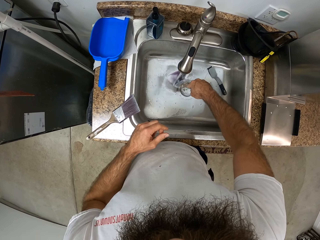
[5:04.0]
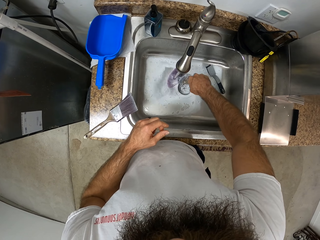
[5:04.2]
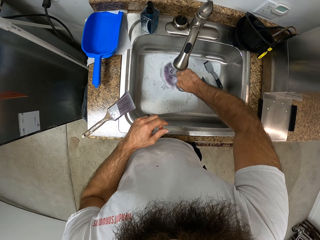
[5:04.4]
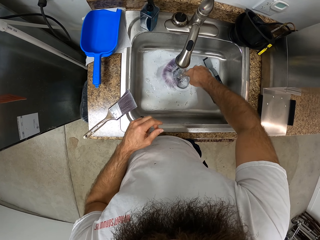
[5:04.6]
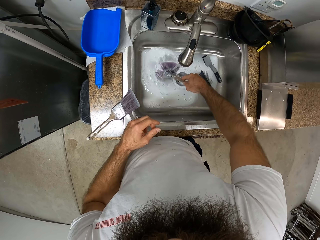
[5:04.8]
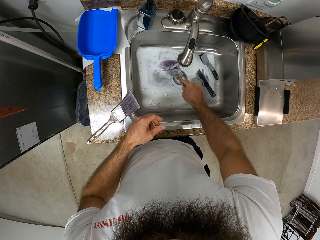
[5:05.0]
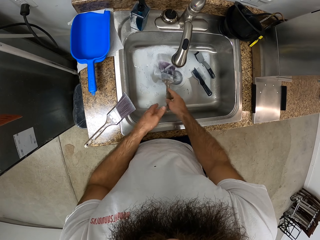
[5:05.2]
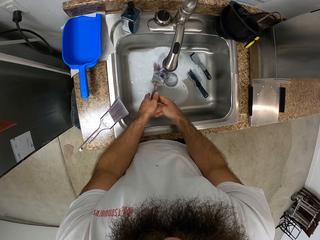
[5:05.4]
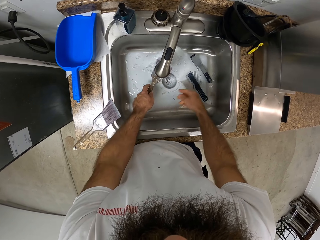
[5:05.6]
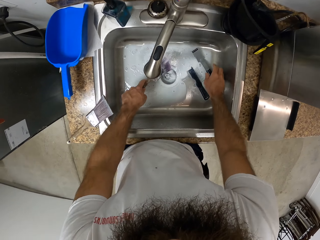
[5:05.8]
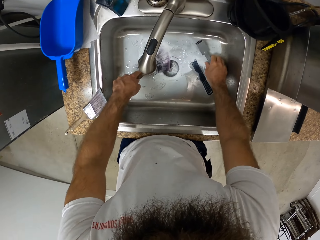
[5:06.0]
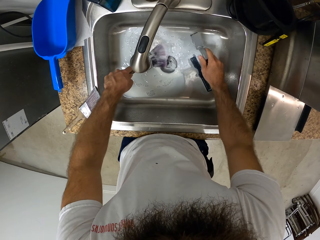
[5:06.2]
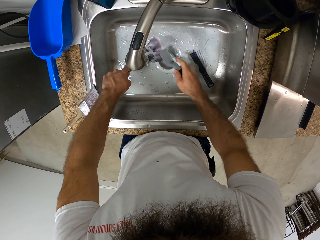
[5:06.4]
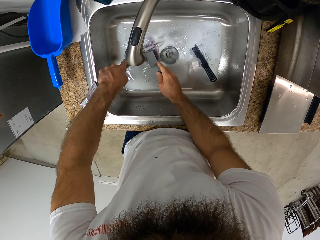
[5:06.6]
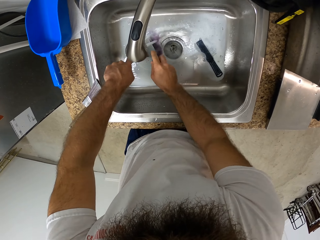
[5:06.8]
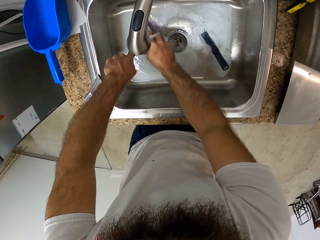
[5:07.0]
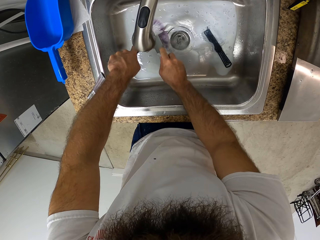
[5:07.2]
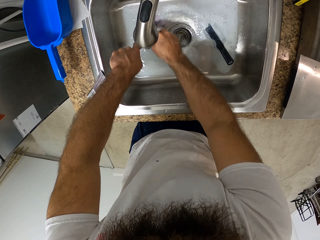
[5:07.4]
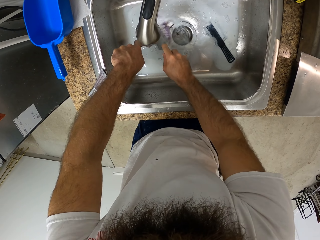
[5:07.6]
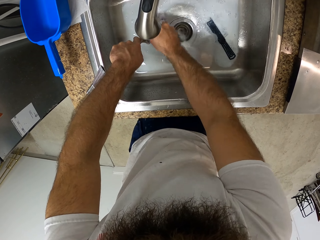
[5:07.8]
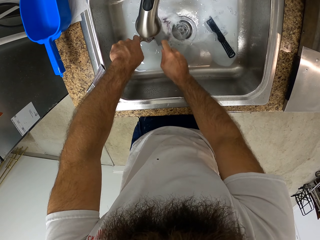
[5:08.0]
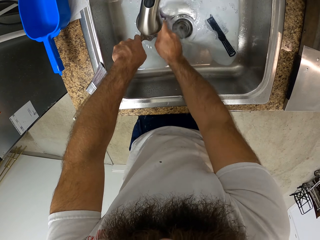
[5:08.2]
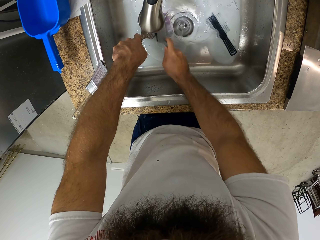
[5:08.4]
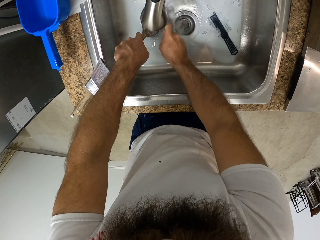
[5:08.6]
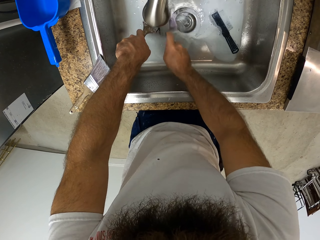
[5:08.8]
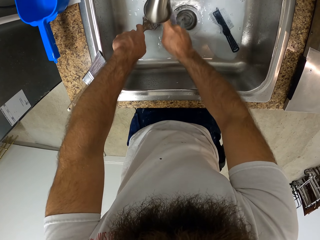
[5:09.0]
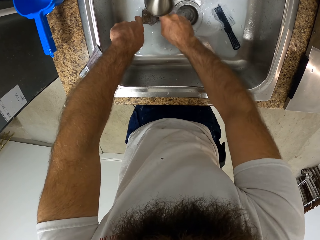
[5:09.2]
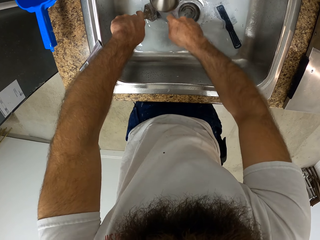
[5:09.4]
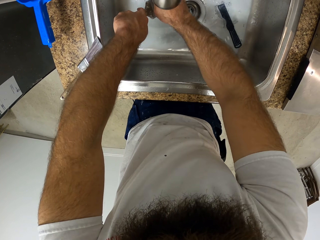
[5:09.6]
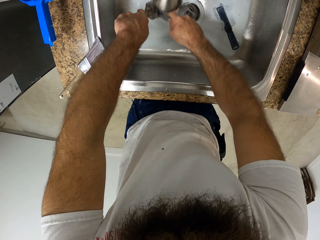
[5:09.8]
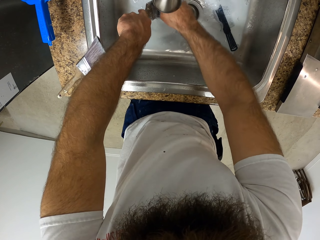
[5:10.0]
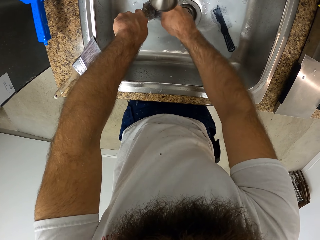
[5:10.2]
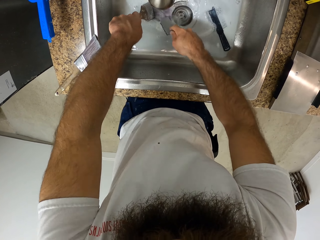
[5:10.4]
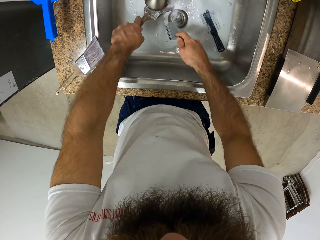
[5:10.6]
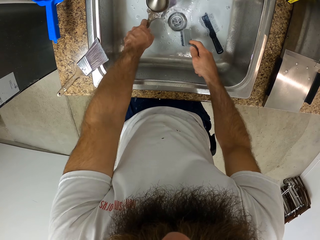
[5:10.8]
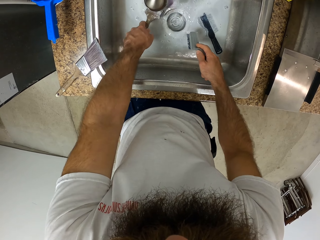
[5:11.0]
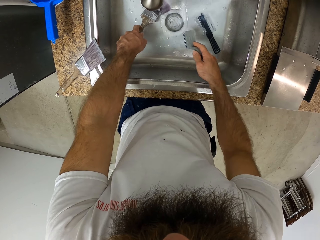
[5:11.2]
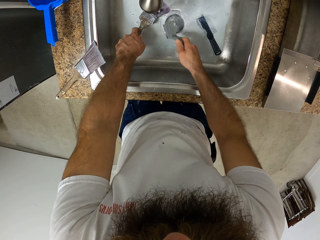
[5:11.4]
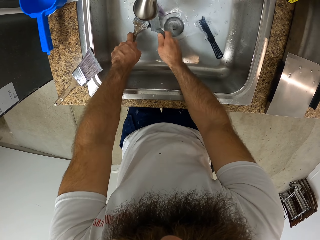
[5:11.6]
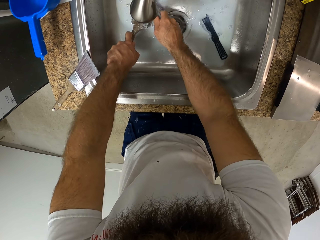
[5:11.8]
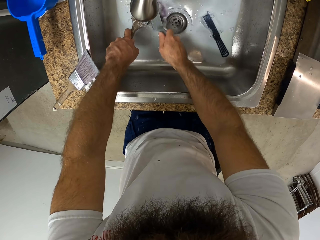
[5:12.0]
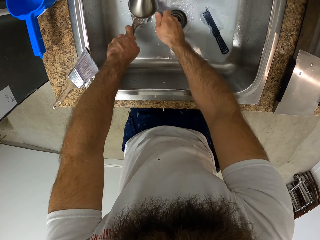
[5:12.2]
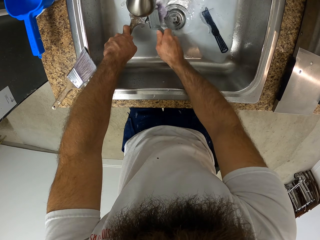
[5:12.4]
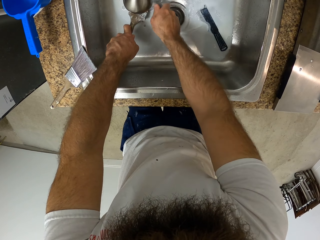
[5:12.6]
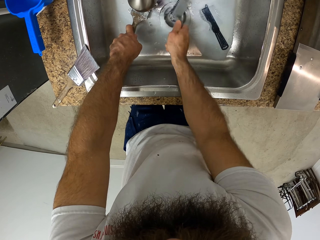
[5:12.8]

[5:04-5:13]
The camera wearer passes the paintbrush from his right hand to his left hand. He picks up a scrubbing brush from the sink with his right hand. He washes the paintbrush in his left hand in the sink with the scrubbing brush in his right hand.

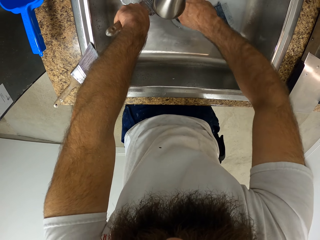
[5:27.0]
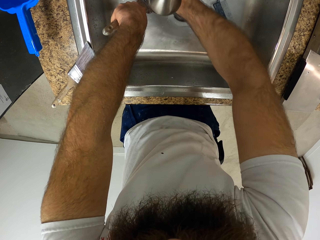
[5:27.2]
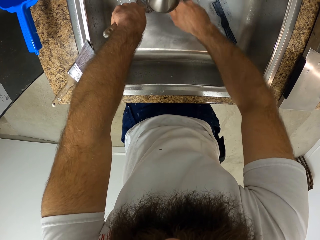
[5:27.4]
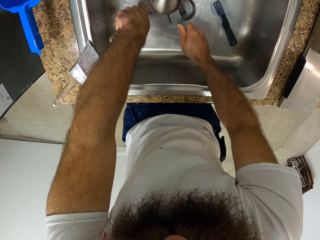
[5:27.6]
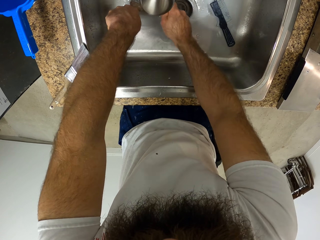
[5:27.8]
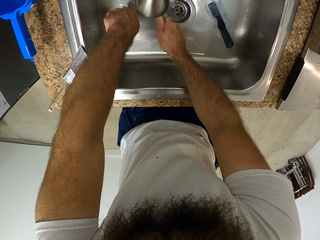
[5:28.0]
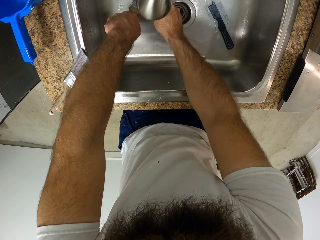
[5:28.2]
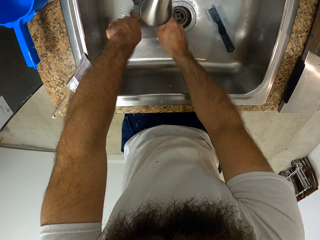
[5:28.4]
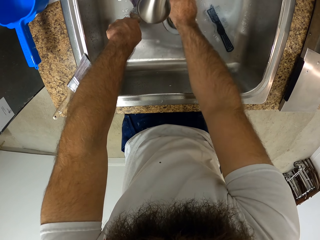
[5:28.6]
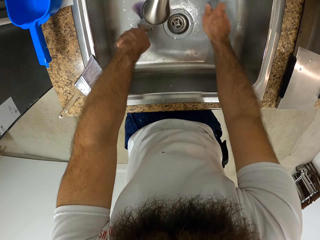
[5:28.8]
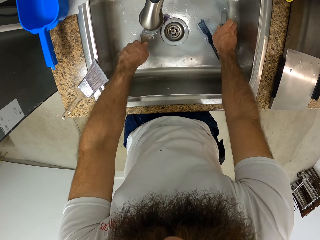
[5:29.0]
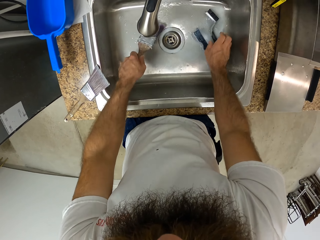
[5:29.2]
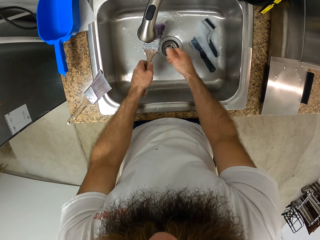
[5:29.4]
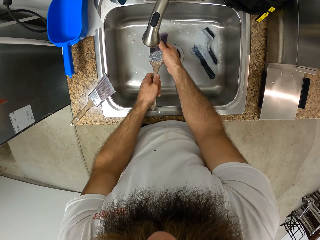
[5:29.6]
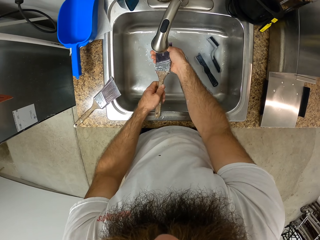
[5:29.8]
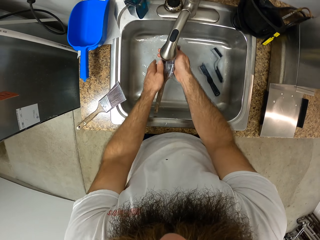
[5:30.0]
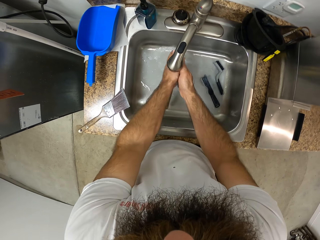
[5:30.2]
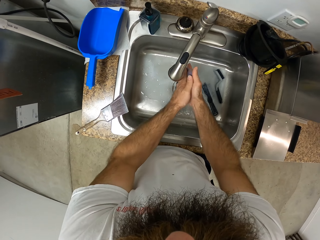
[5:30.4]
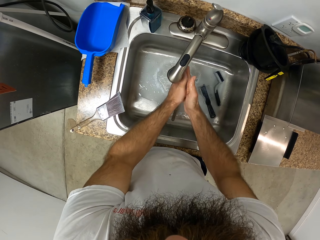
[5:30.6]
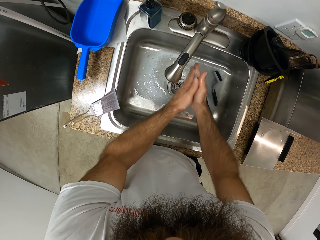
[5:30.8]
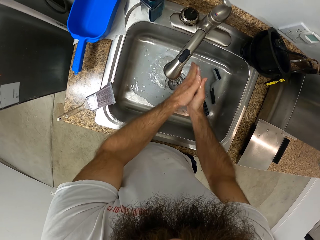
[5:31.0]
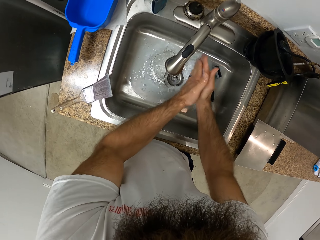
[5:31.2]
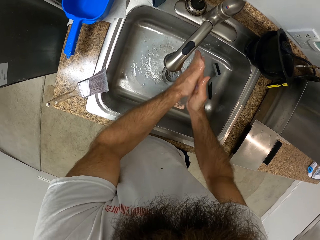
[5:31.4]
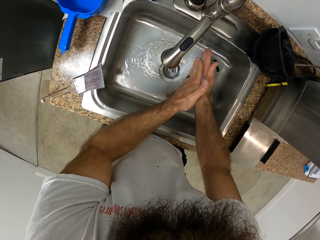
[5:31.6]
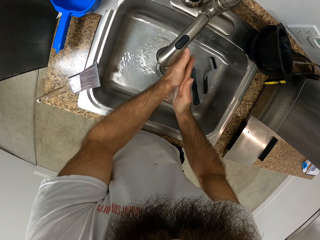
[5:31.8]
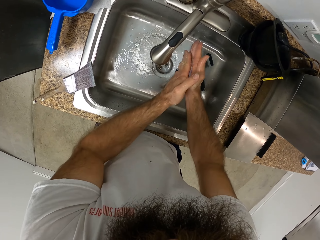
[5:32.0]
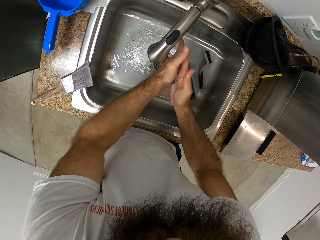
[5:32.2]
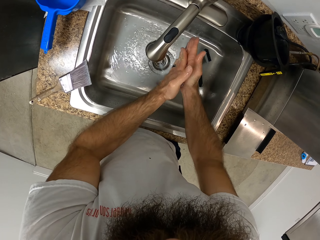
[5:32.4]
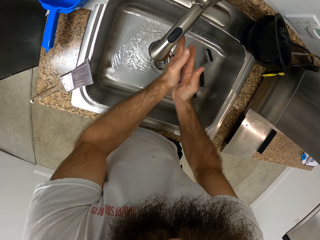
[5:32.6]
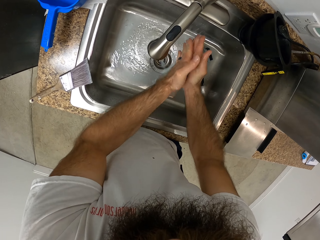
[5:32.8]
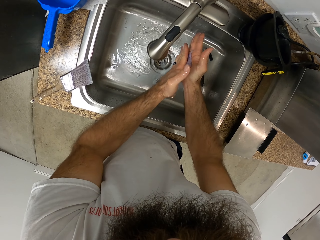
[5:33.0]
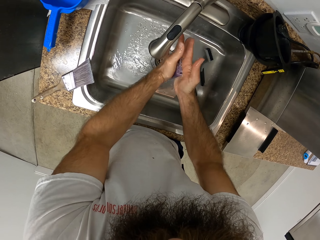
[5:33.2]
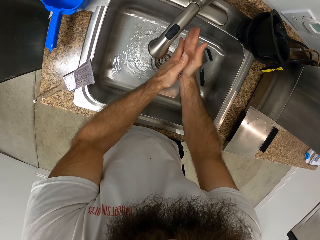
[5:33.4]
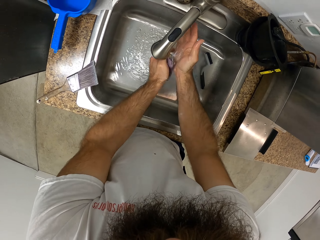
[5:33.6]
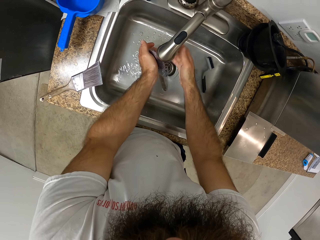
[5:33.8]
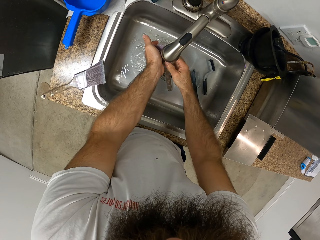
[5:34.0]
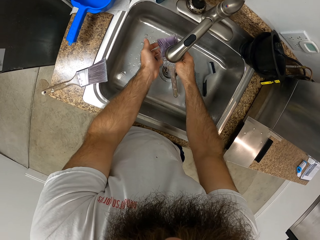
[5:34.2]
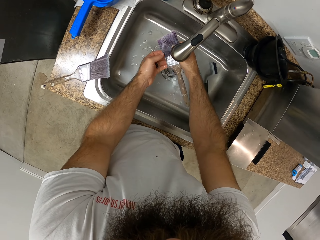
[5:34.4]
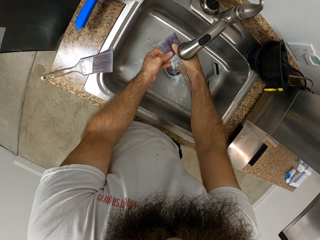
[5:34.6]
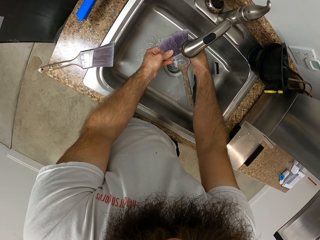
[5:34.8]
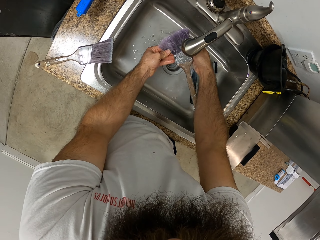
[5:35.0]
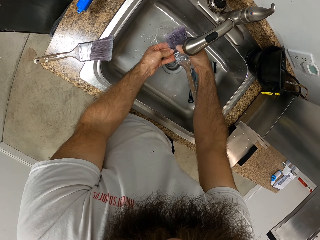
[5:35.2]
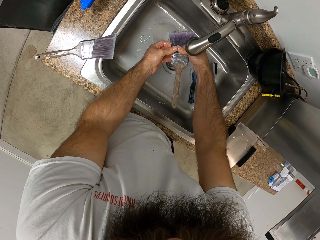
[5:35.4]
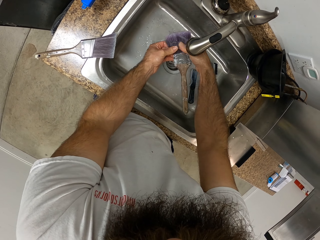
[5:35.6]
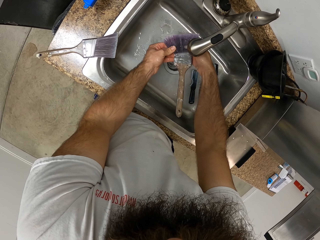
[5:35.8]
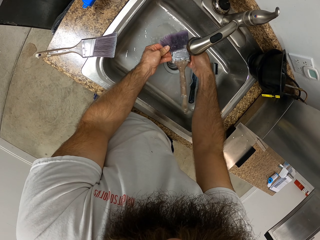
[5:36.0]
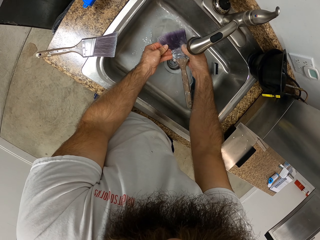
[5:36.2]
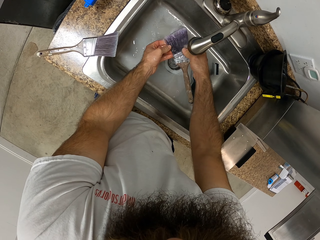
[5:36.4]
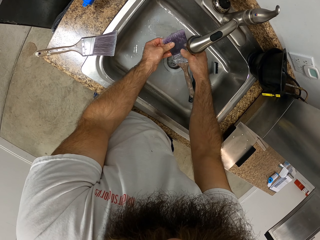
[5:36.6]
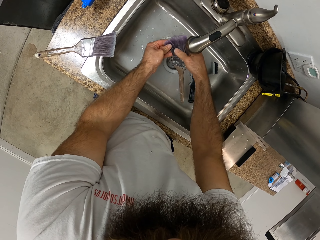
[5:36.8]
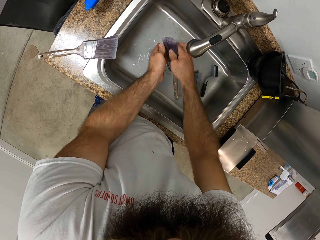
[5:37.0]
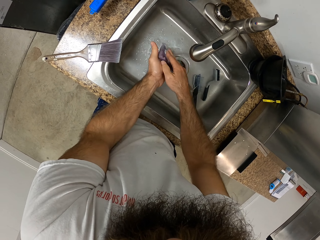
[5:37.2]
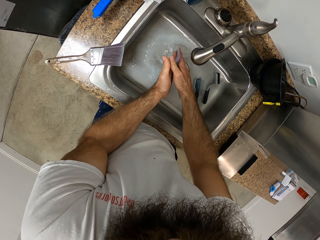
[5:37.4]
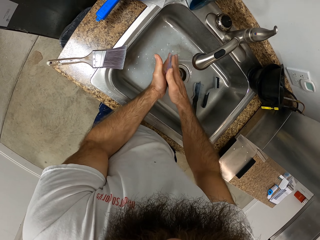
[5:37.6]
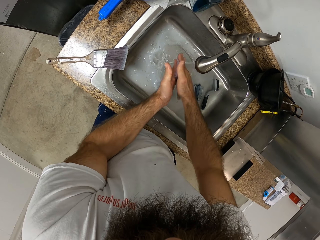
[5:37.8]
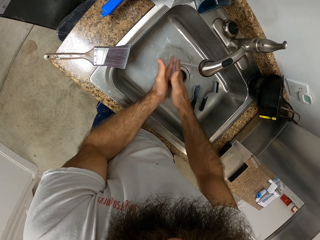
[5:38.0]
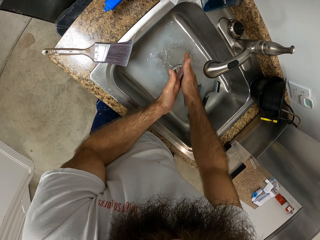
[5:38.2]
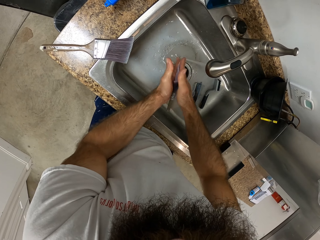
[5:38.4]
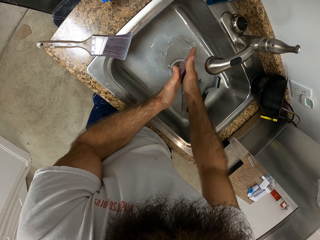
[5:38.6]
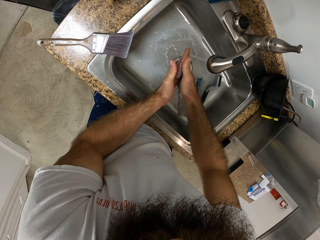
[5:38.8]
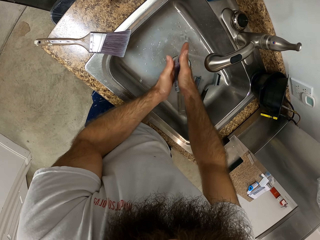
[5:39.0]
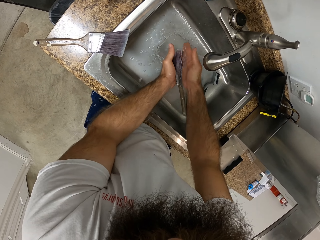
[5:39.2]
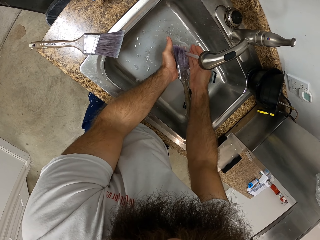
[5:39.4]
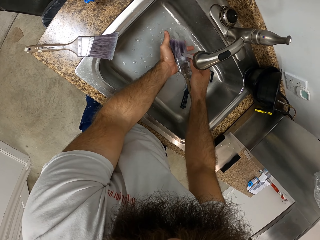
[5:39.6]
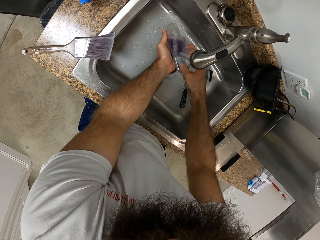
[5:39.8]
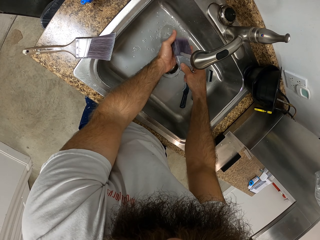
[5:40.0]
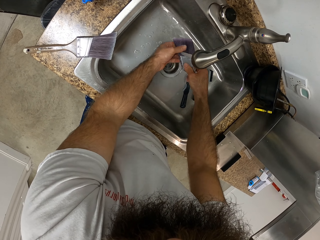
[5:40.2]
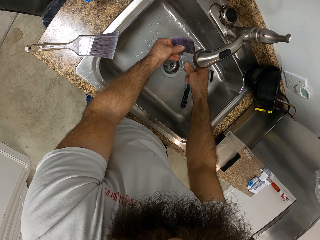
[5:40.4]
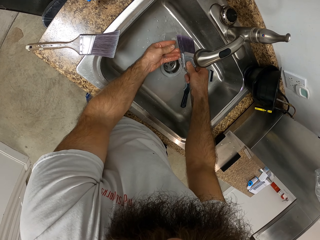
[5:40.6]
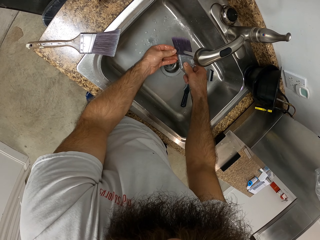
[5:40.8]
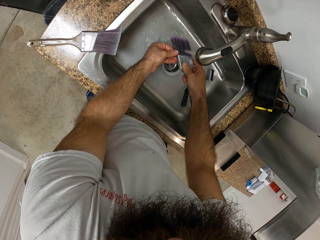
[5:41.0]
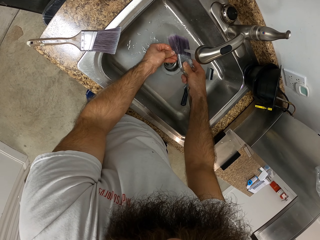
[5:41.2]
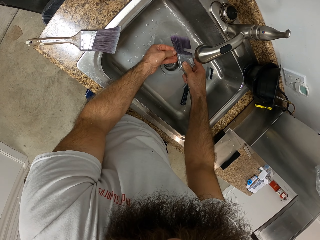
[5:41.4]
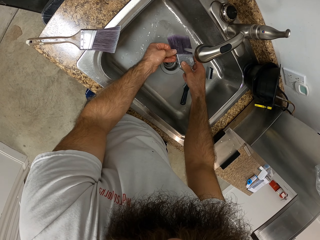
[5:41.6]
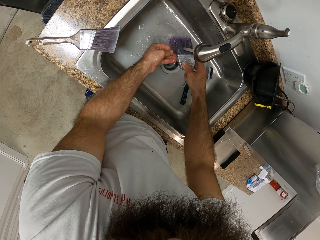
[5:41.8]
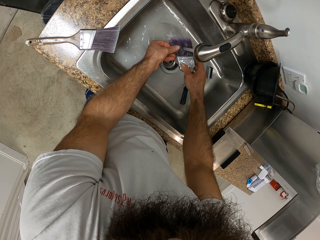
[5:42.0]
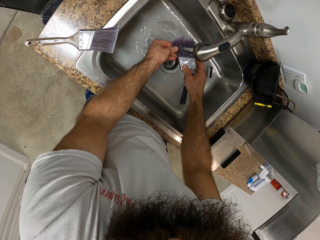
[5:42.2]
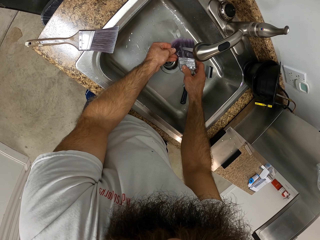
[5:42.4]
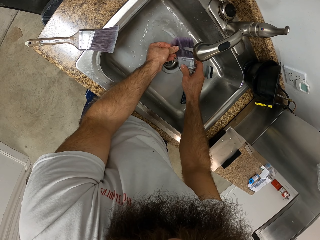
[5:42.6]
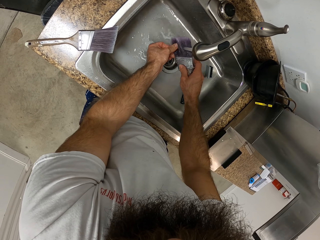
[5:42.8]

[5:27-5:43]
The camera wearer drops the scrubbing brush in the sink with his right hand. He washes the paintbrush in the sink with his hands, with water. He rubs the brush with the hands. He scratches the brush bristles.
